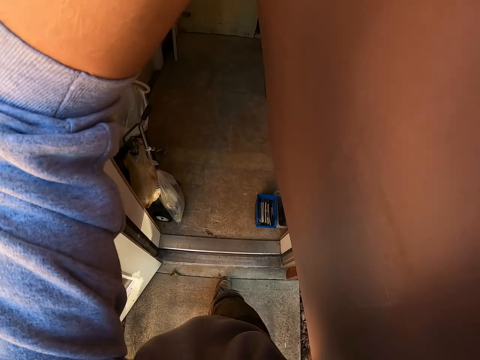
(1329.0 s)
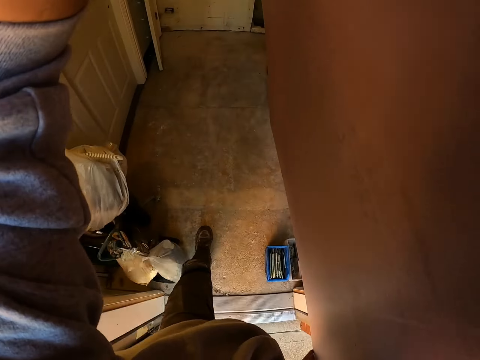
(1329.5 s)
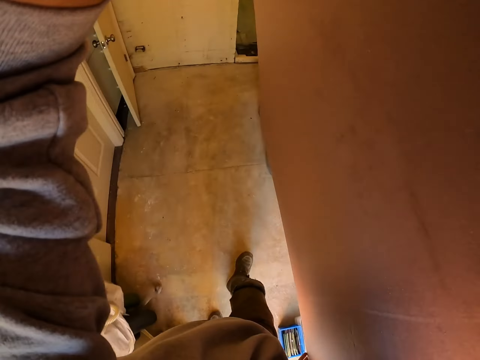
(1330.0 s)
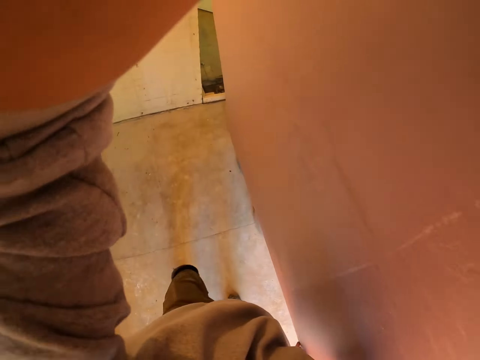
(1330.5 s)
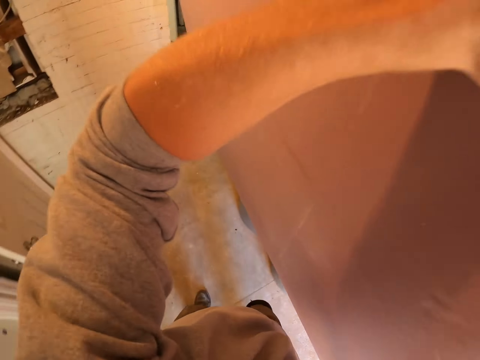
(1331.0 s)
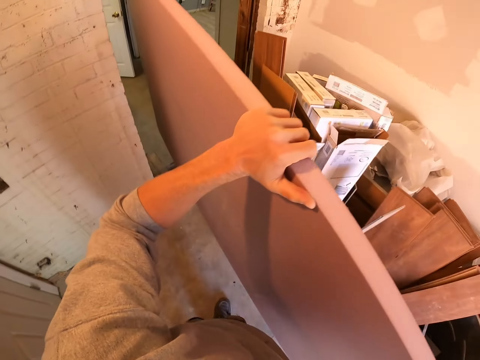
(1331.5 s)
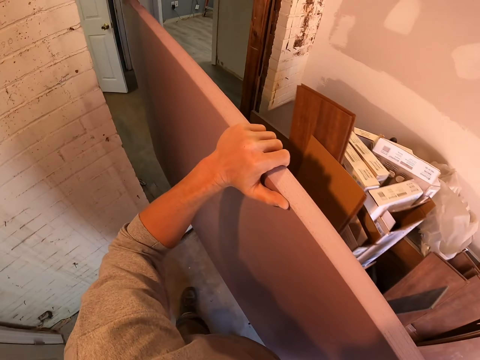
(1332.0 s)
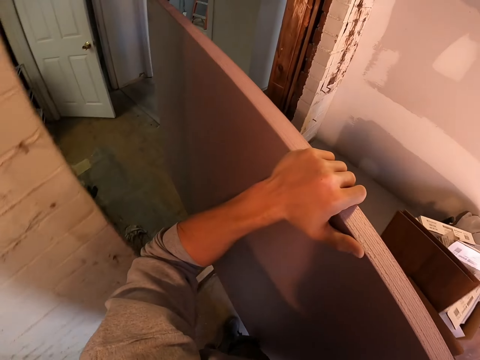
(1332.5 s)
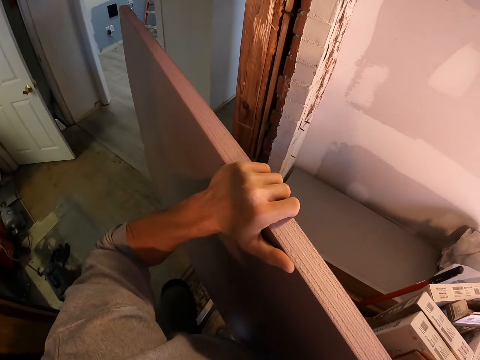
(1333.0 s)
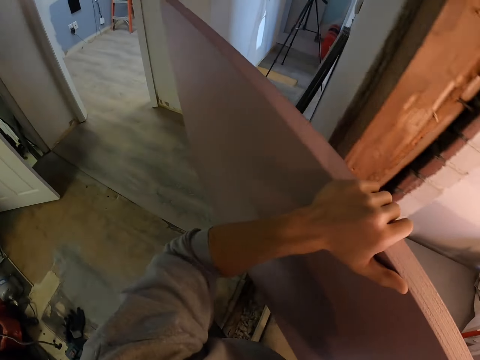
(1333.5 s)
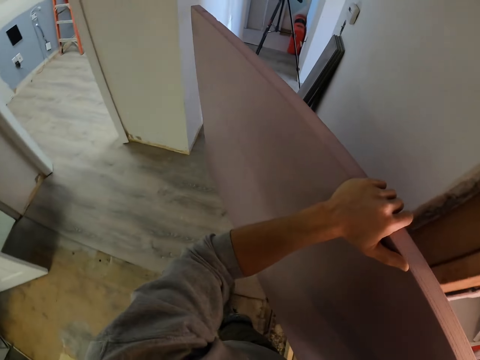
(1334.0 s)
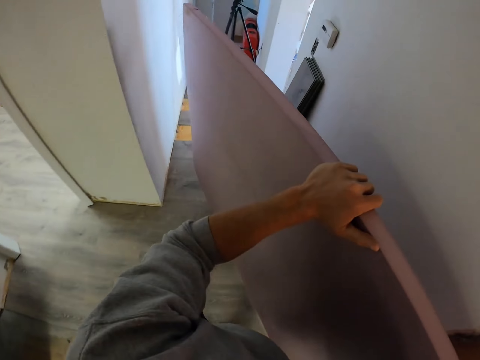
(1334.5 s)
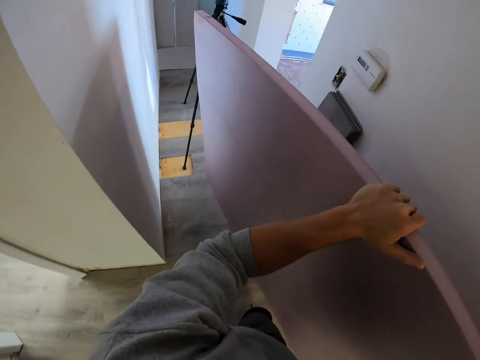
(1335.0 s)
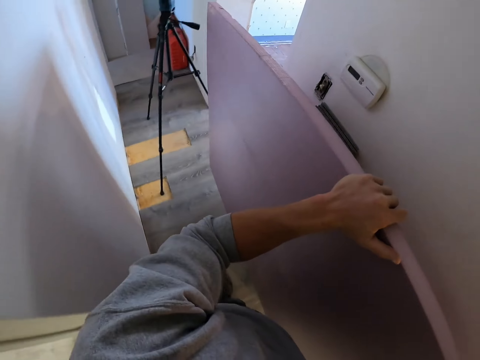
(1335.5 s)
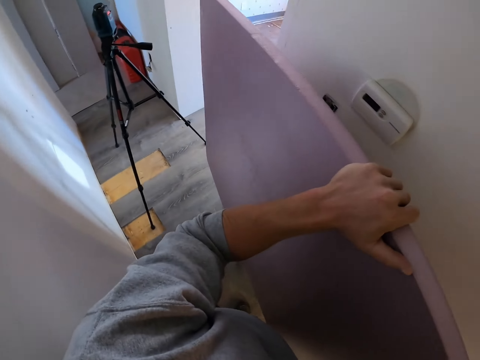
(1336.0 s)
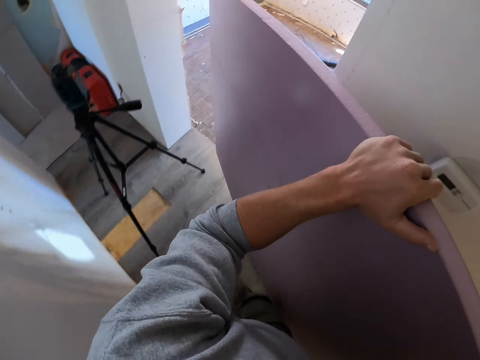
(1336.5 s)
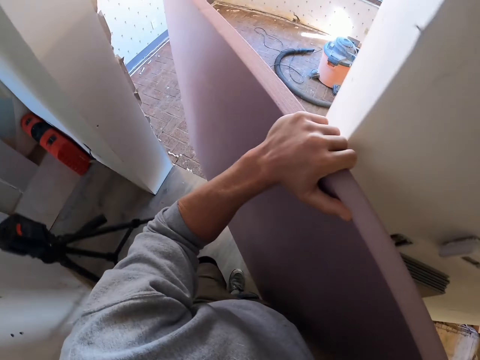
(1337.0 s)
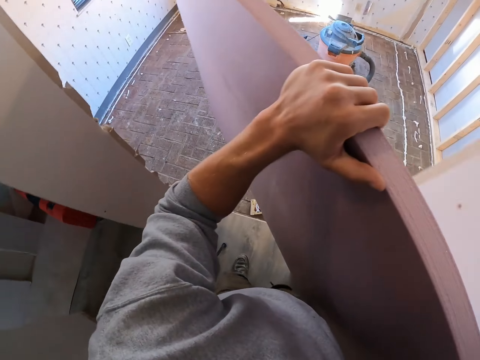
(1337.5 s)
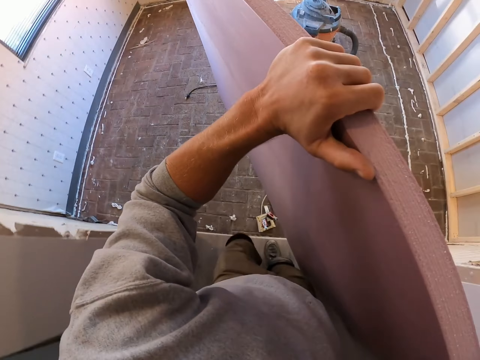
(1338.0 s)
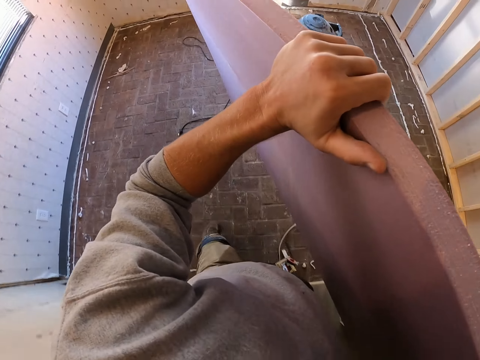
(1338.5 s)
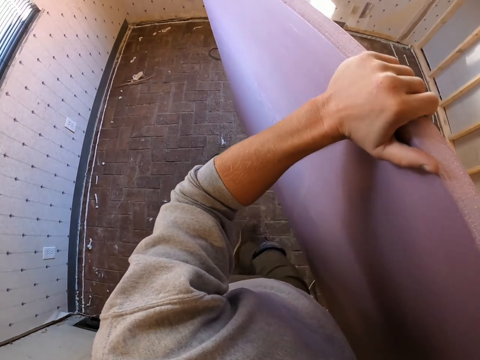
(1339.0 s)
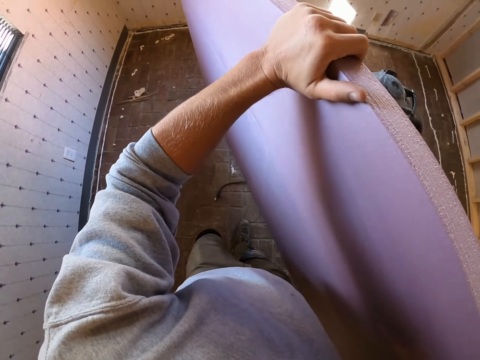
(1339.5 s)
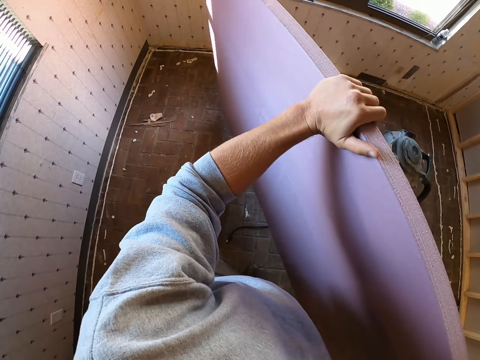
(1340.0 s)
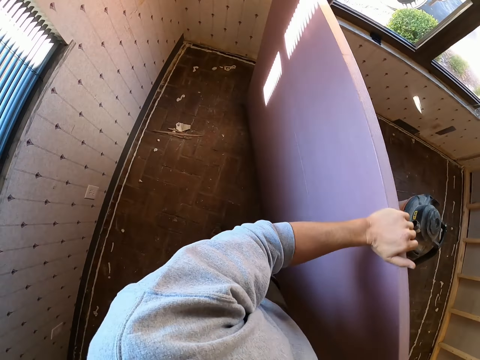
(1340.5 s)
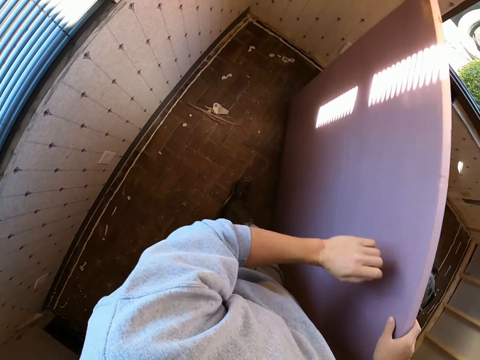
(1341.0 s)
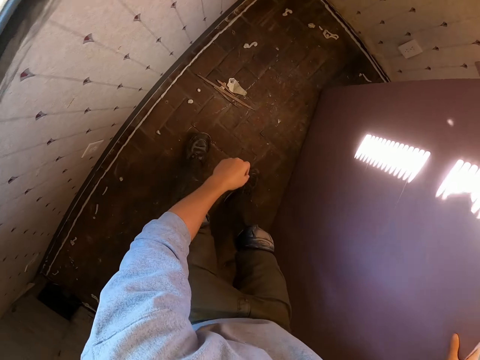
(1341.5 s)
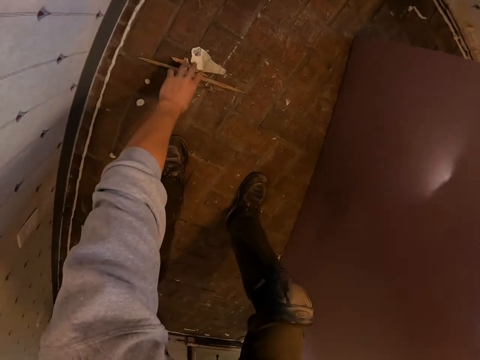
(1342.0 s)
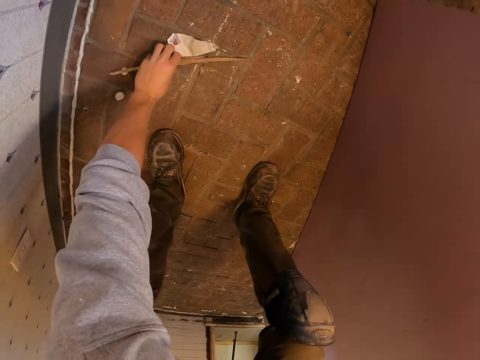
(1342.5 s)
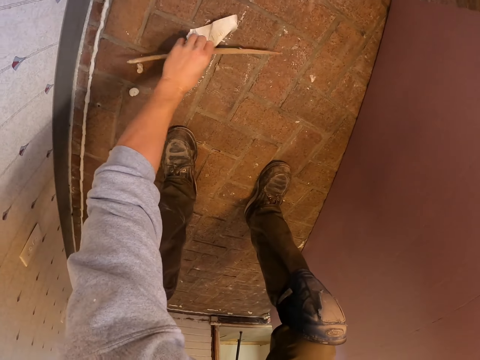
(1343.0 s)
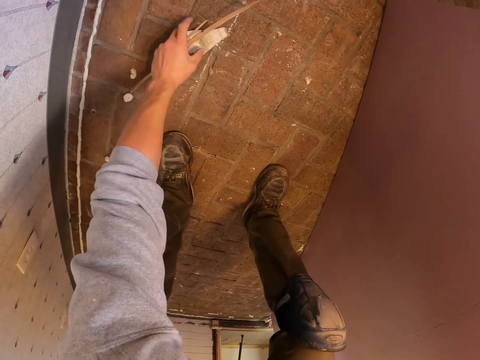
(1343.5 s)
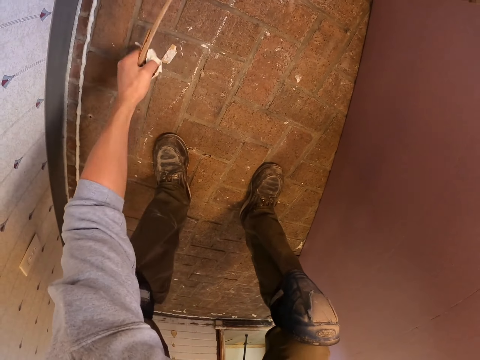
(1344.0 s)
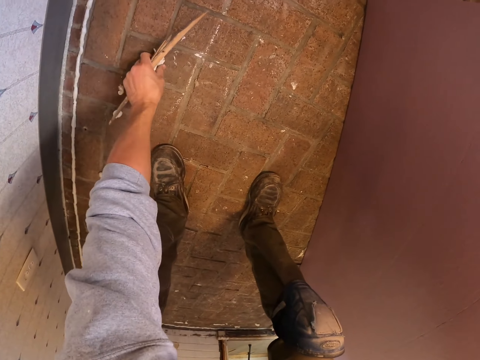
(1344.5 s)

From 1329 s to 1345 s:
The camera wearer walks into the house. They walk into the room. They put the wood on the floor. They pick up the dust.

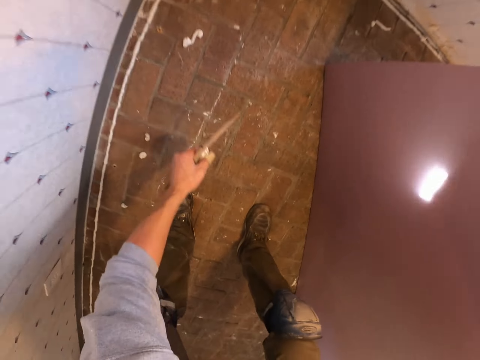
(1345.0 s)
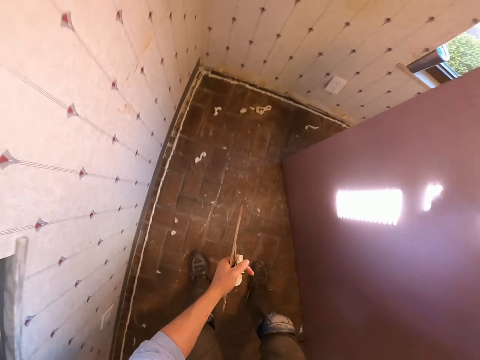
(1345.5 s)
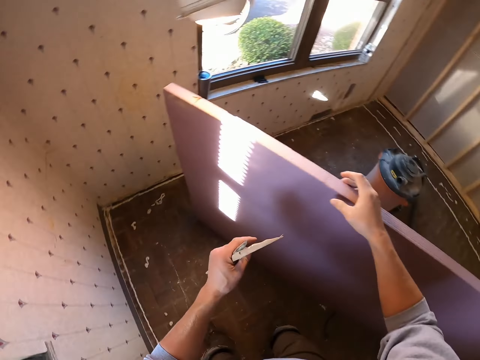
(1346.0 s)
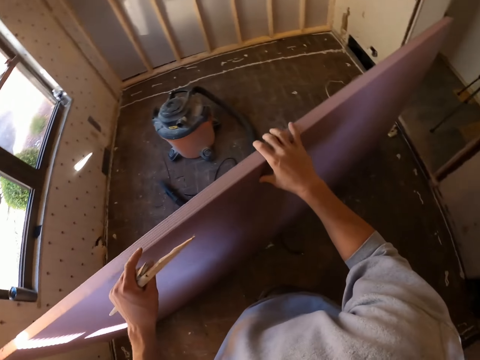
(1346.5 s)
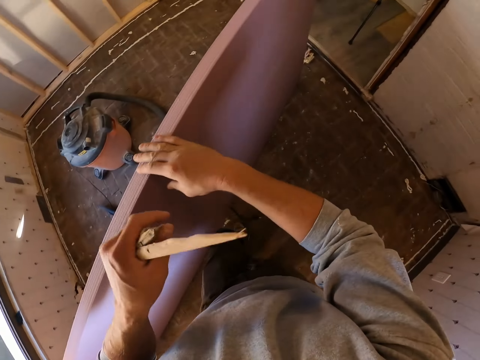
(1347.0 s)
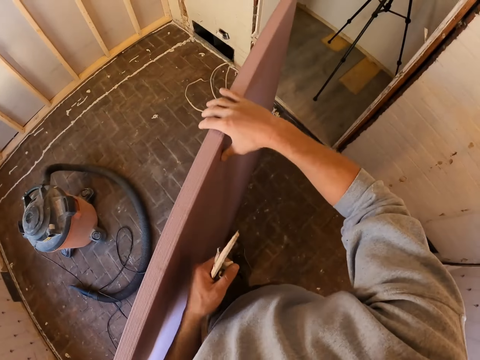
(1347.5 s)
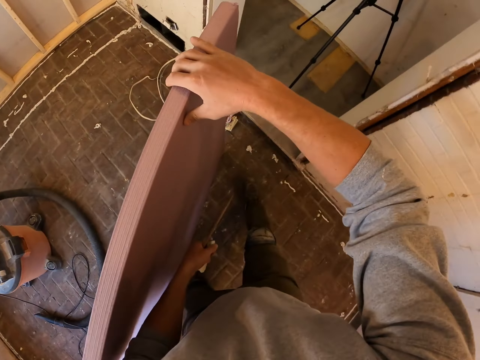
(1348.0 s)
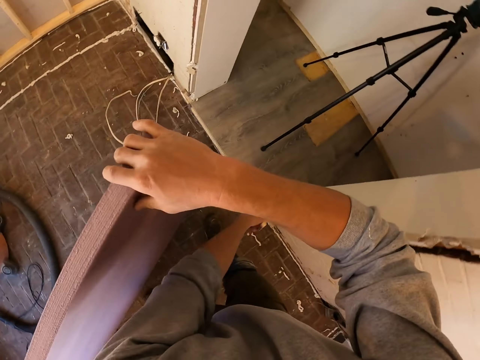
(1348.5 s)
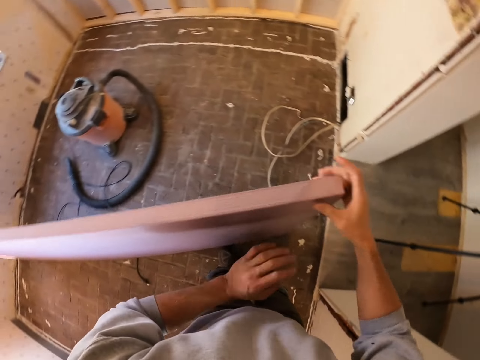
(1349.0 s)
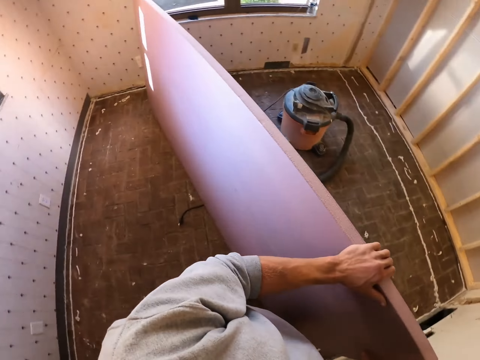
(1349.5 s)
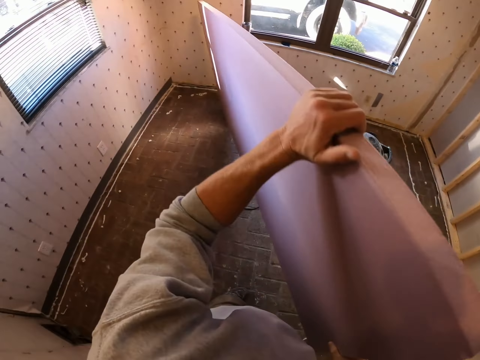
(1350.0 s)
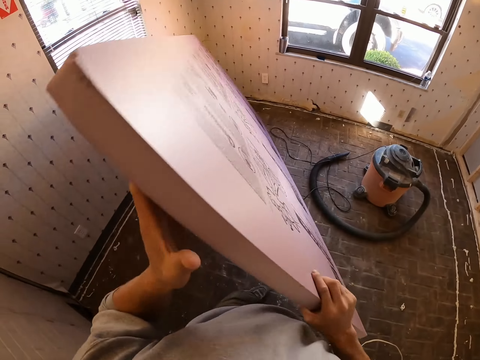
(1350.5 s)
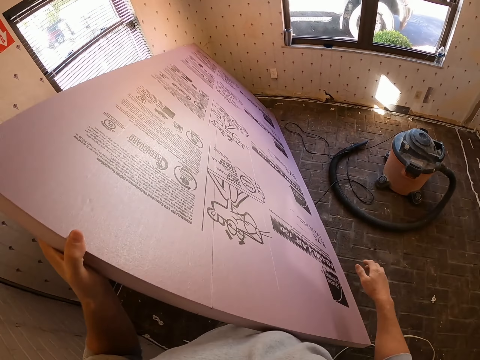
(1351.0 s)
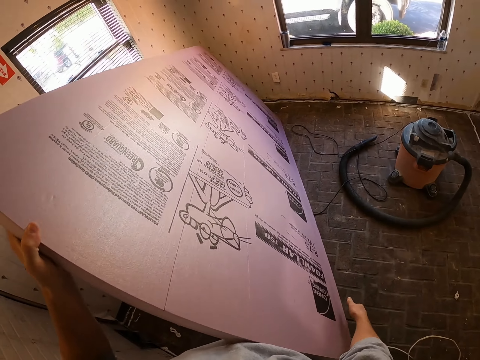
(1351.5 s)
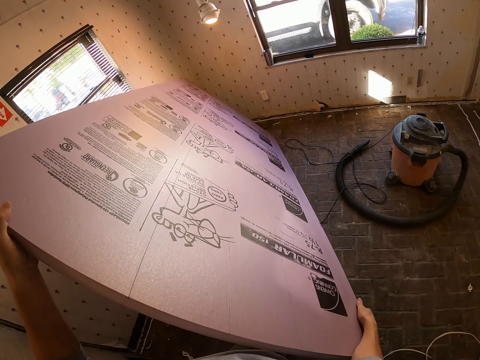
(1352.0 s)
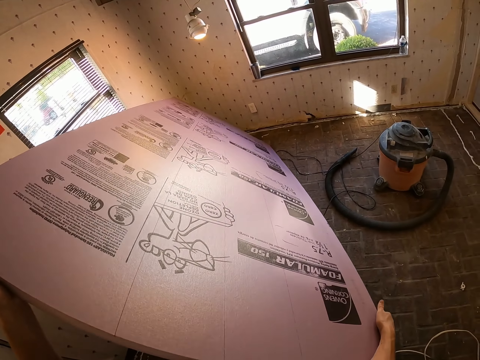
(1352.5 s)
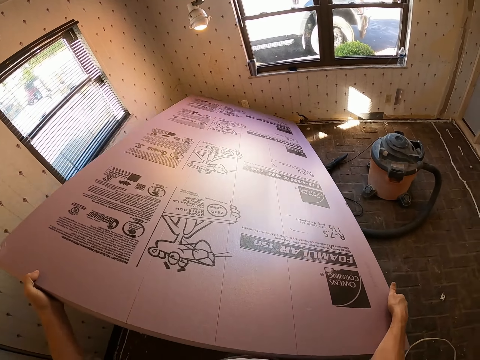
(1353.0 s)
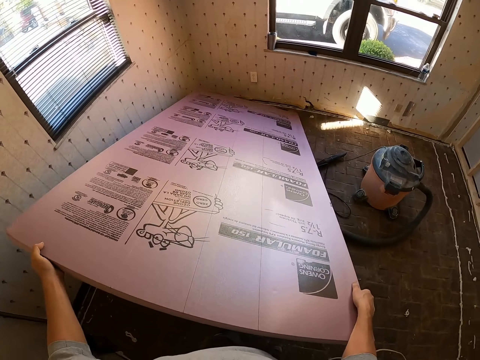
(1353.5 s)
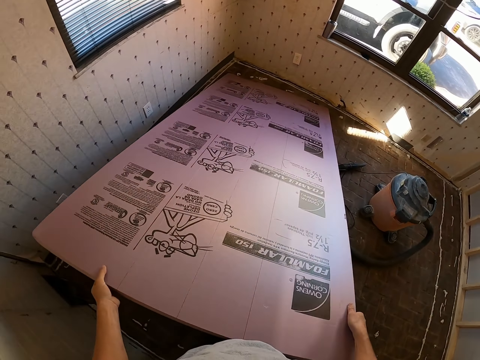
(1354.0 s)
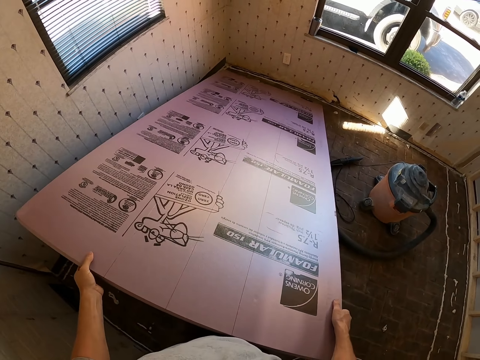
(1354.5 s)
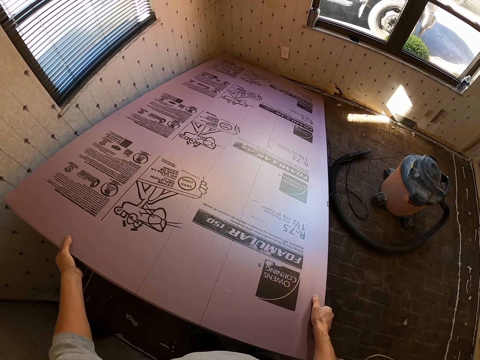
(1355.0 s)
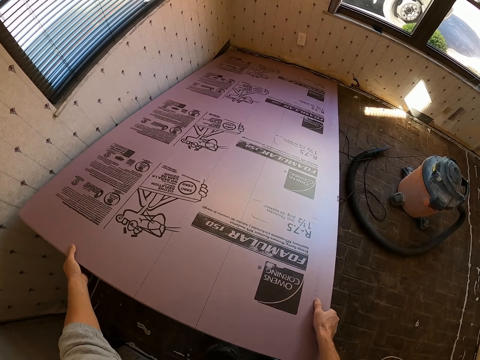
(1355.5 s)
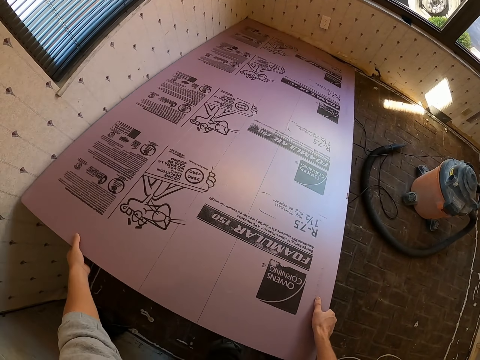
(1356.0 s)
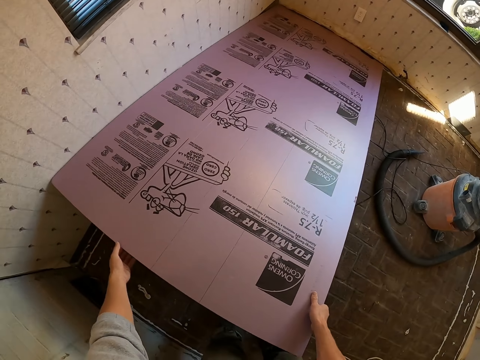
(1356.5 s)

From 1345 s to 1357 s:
The camera wearer holds the dust. They hold the wood. They move beside the wood. They throw the dust on the floor. They pick the wood. They turn the wood. They hold the wood. They put the wood on the floor.
